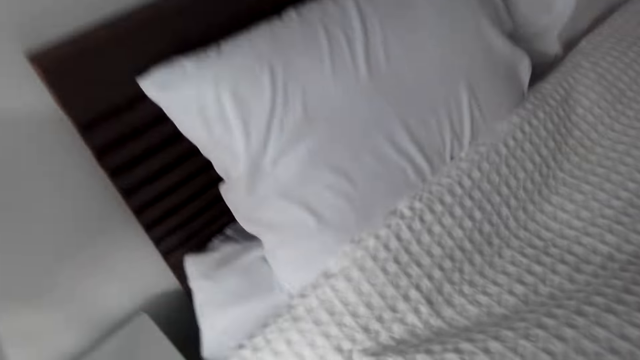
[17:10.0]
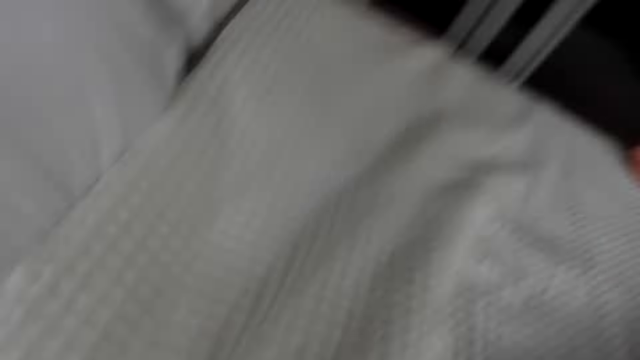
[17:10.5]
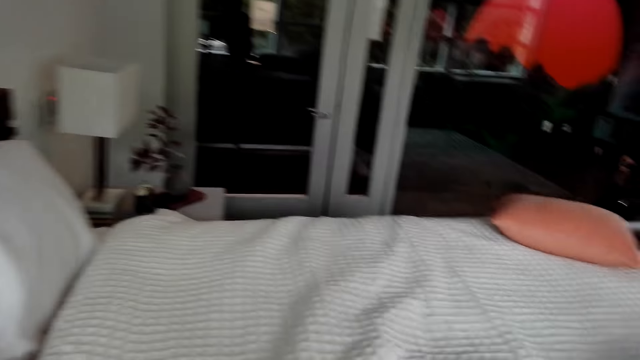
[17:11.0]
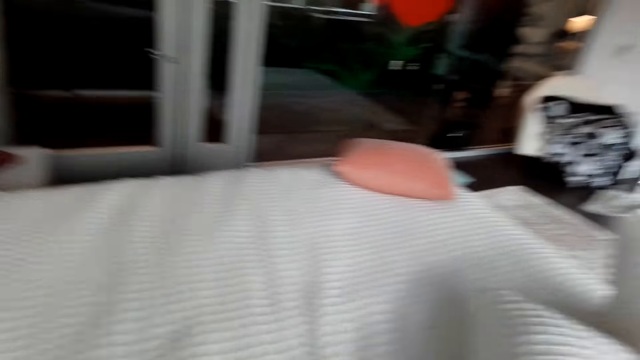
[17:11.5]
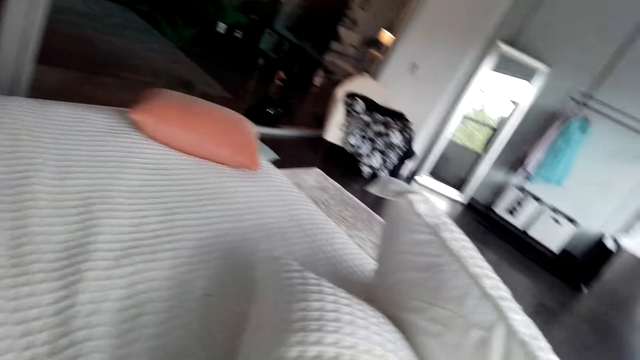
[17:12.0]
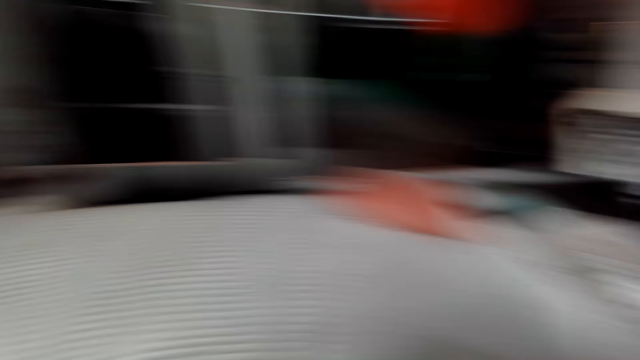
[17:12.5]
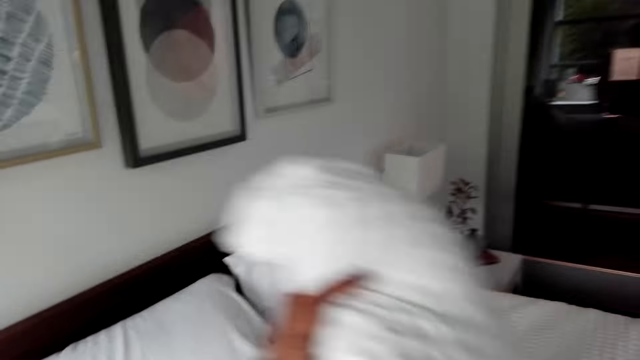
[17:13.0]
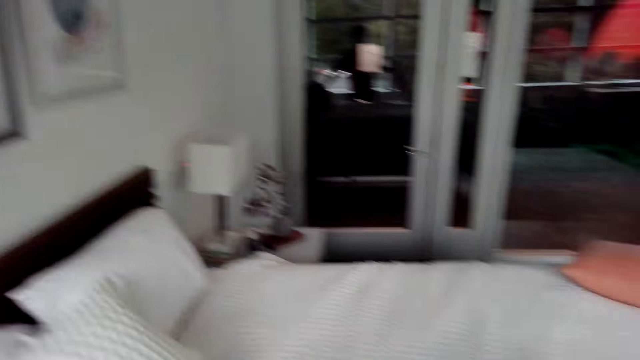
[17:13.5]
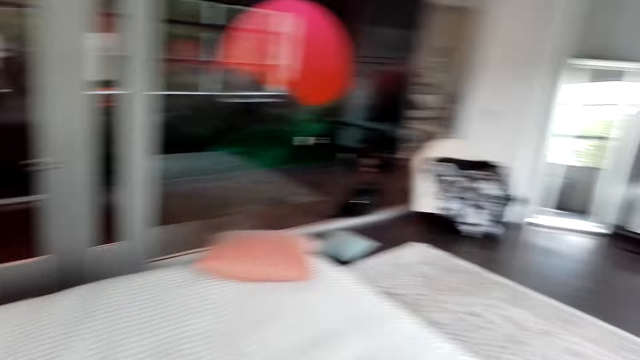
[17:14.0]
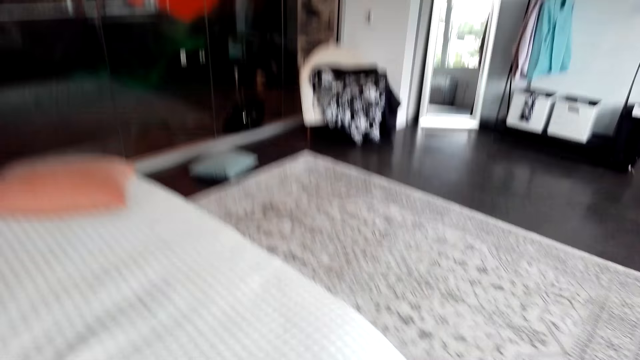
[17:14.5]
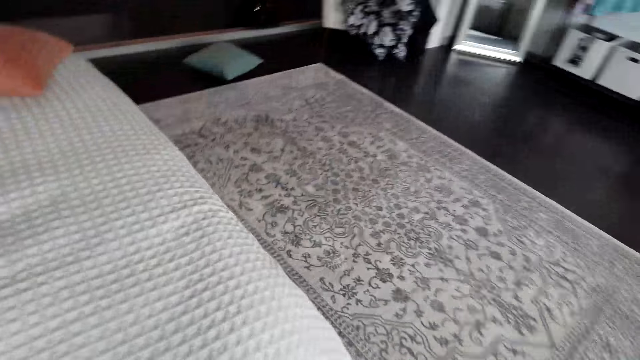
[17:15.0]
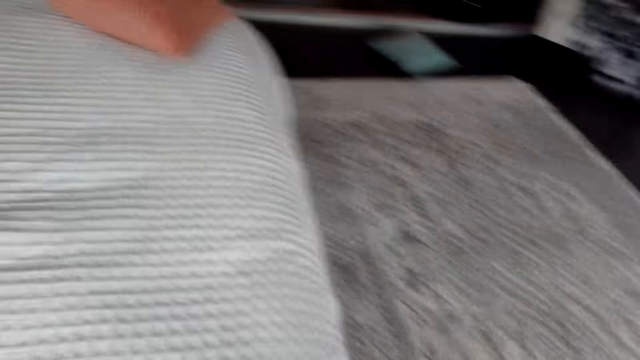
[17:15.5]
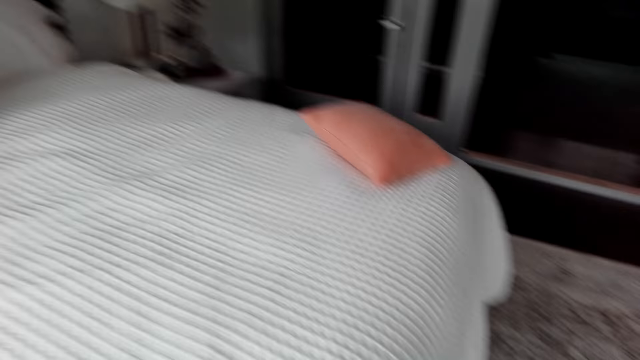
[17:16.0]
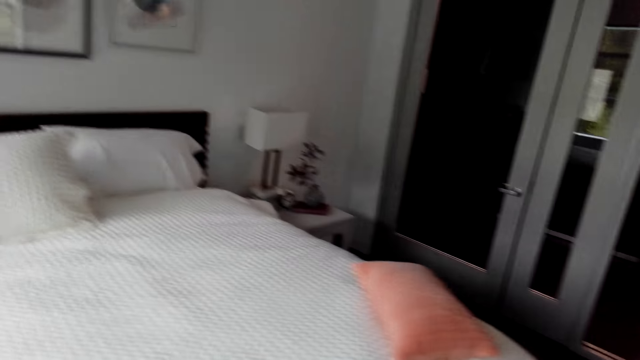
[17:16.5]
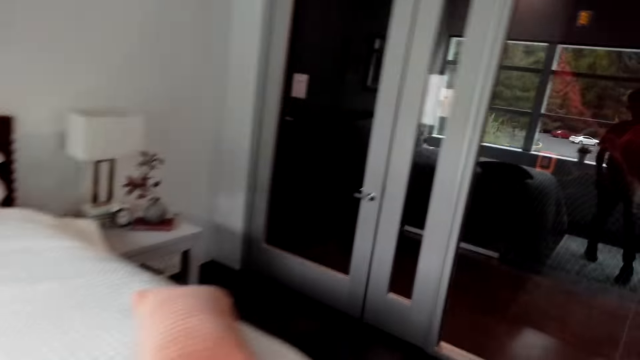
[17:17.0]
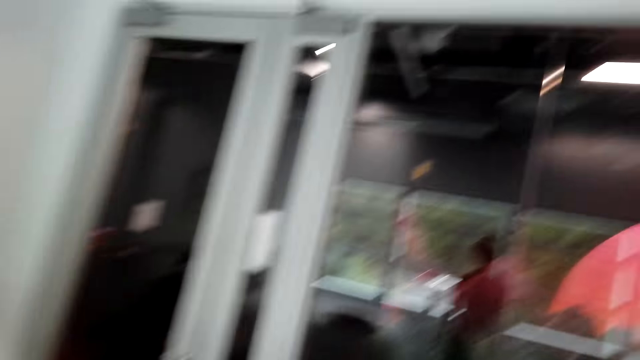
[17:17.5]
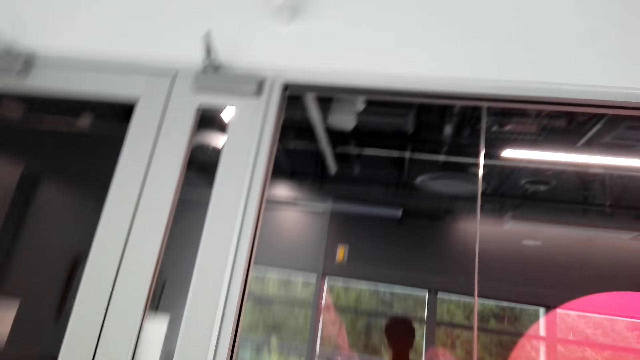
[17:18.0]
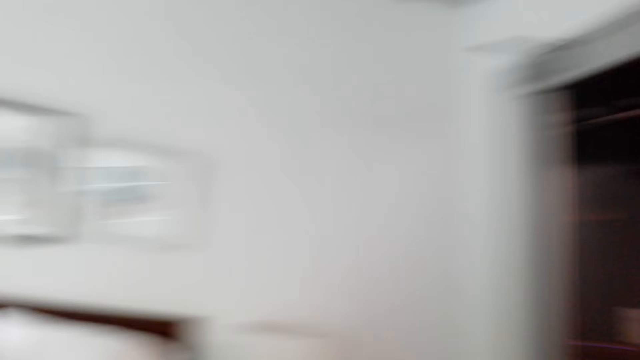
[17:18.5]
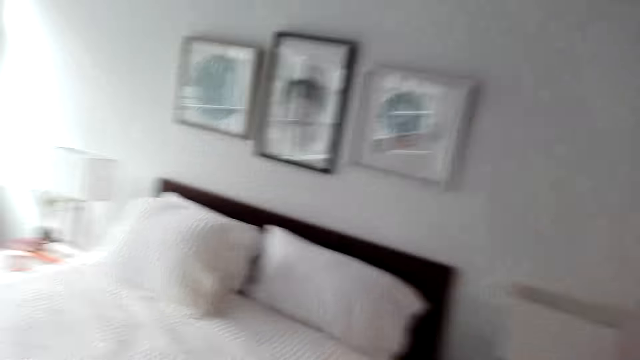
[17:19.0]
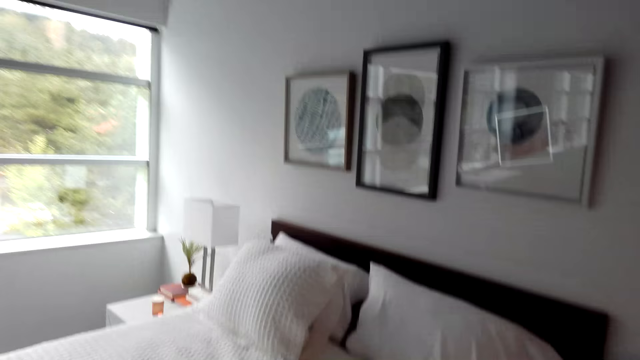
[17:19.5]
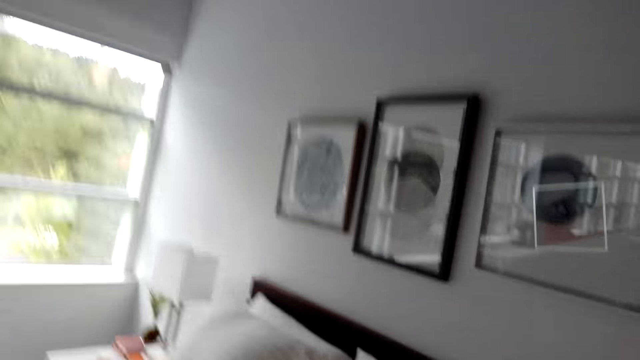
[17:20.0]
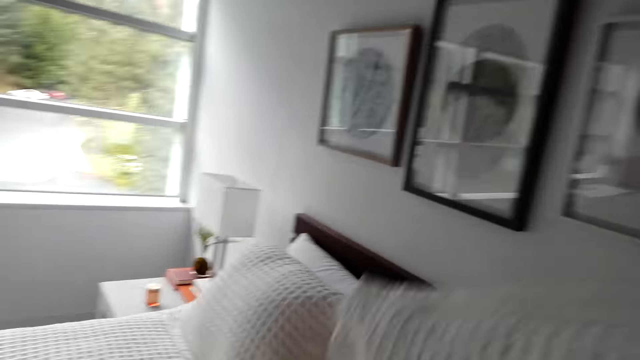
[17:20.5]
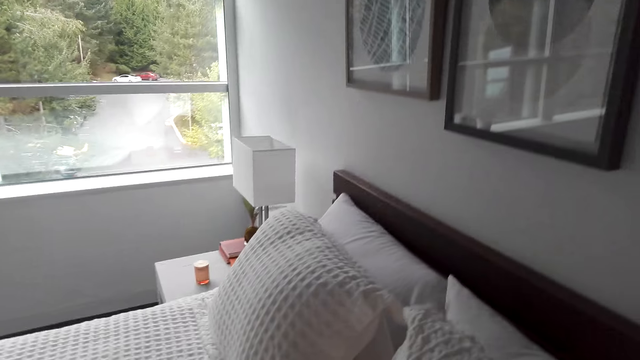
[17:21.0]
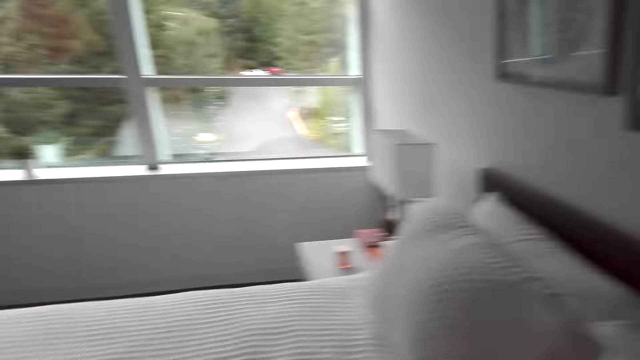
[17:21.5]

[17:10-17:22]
The camera wearer arranges the pillows on the bed.

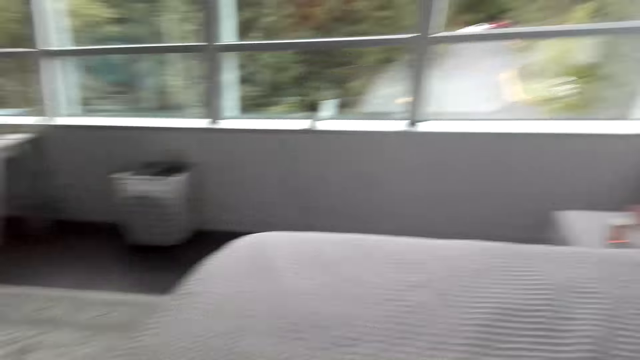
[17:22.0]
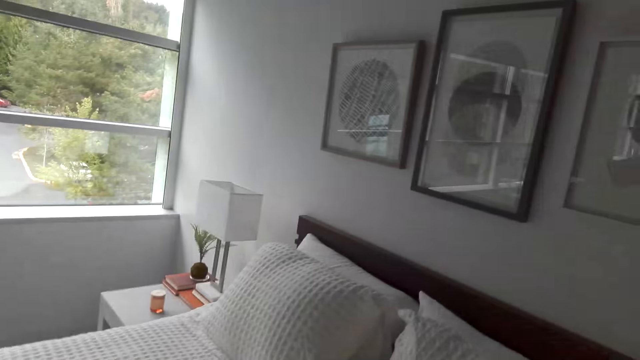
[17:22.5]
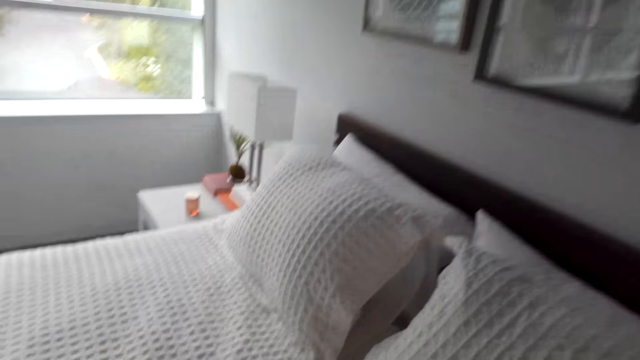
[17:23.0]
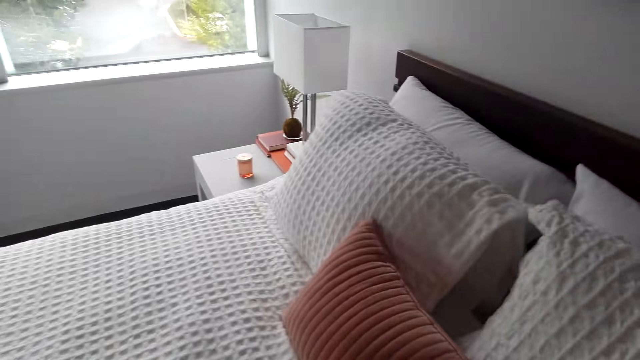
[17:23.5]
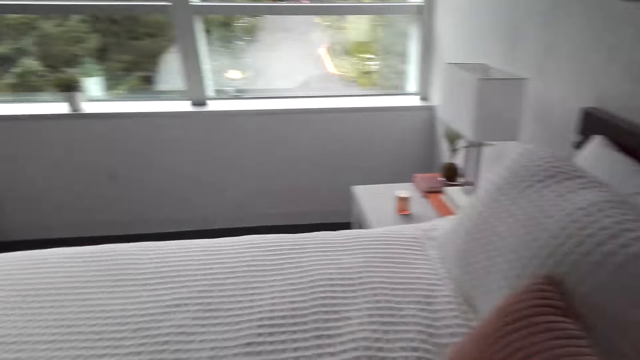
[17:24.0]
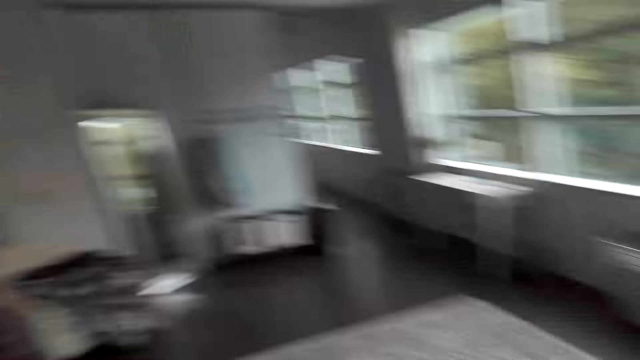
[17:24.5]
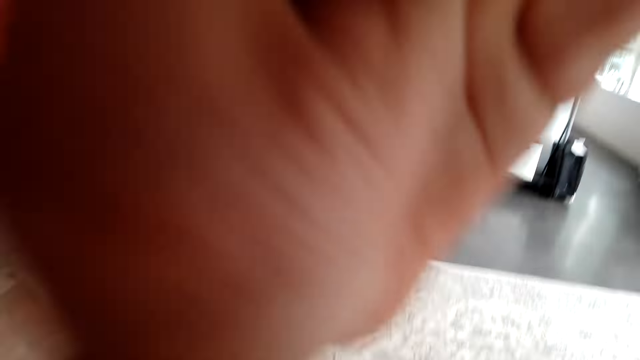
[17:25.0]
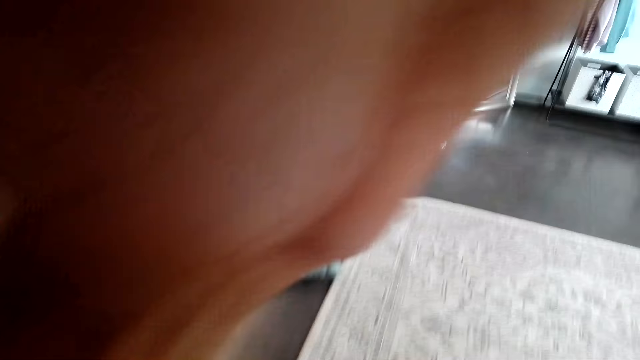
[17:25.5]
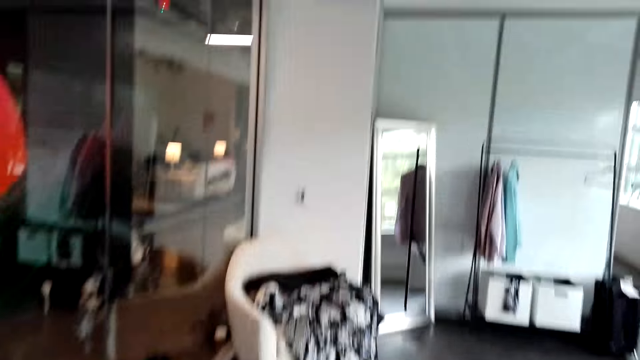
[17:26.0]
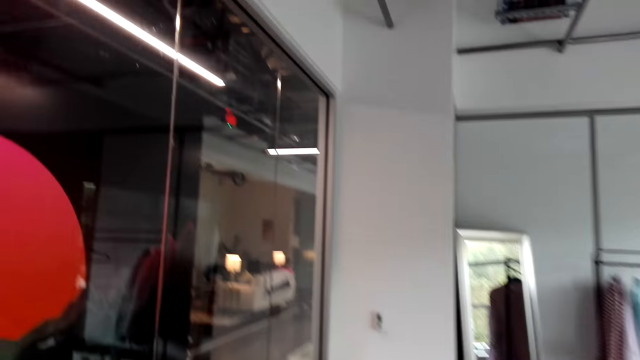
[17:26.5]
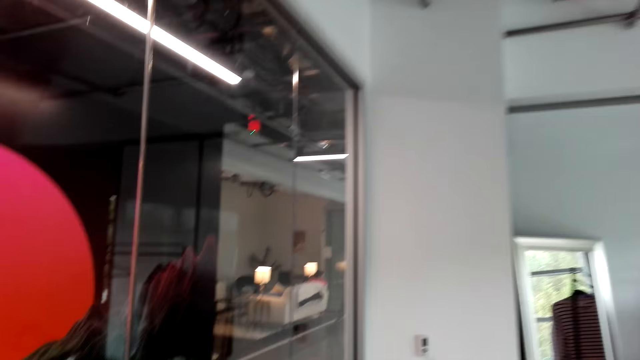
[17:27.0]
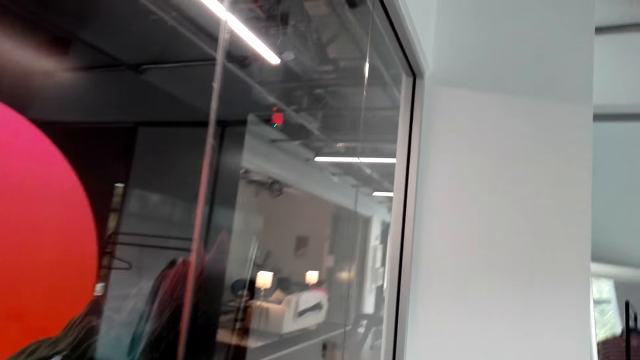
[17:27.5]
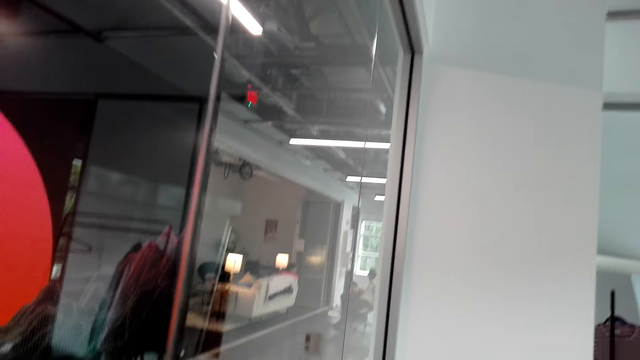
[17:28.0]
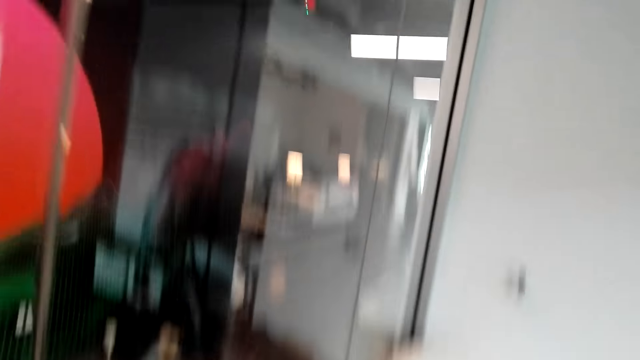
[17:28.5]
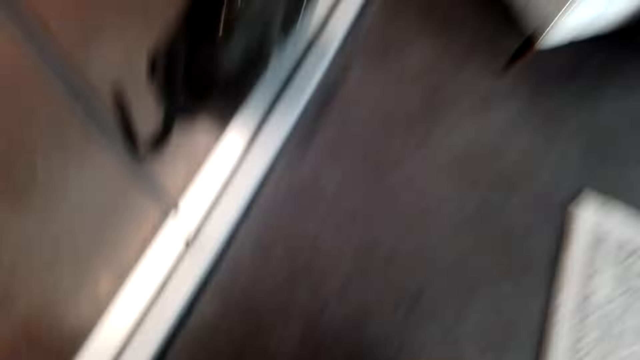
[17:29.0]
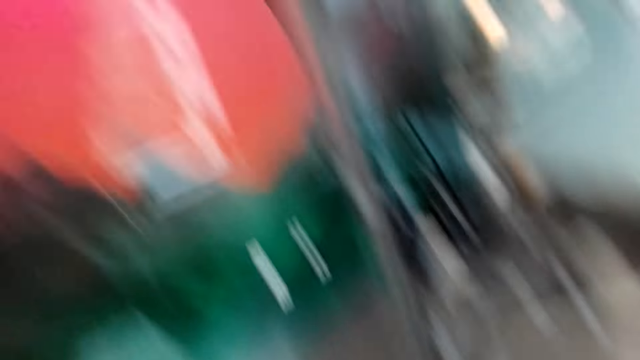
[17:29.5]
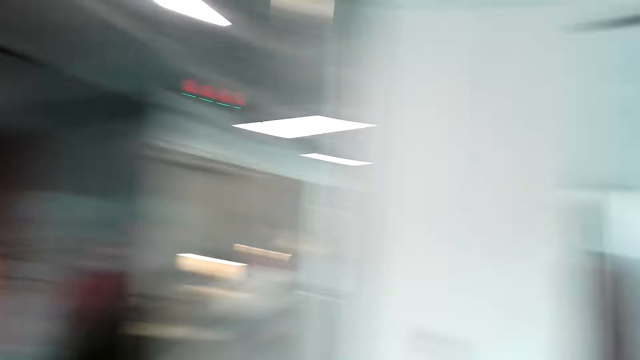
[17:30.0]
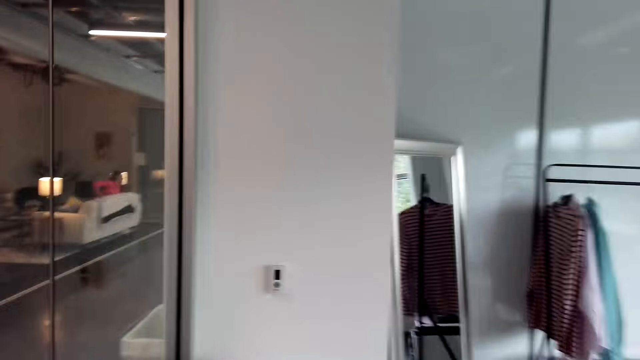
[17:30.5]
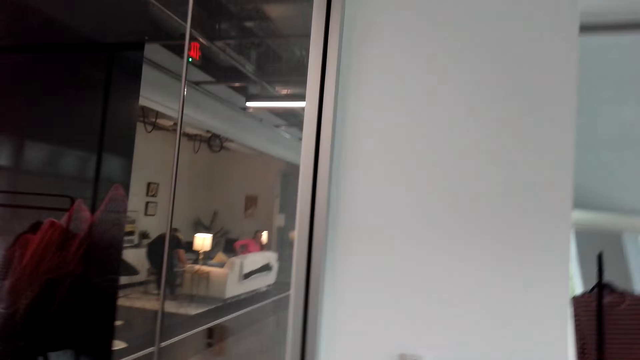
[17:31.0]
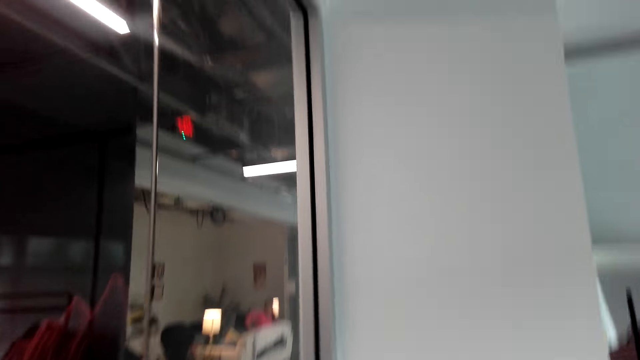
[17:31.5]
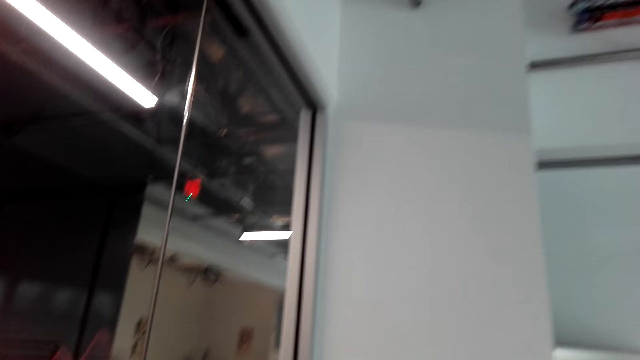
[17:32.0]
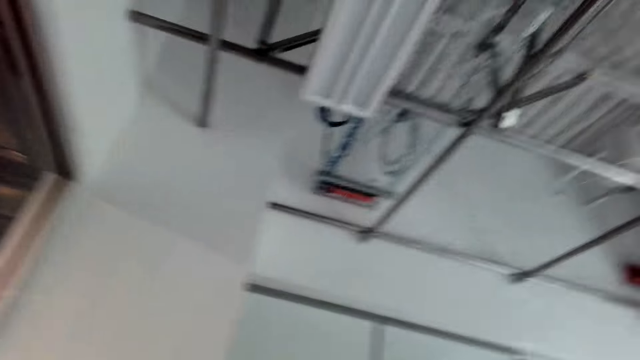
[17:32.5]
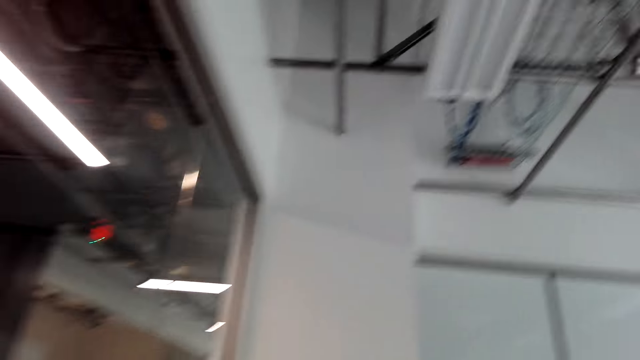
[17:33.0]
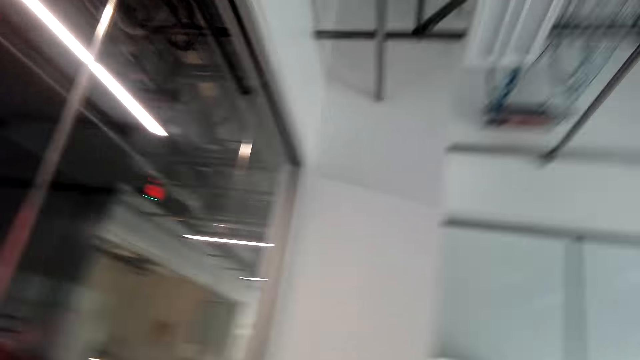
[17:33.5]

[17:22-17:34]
The camera wearer touches her head with a hand.
